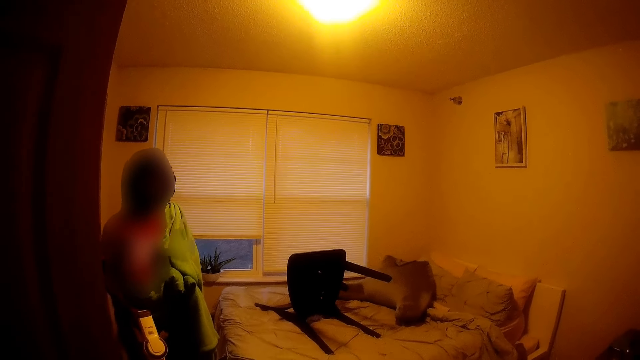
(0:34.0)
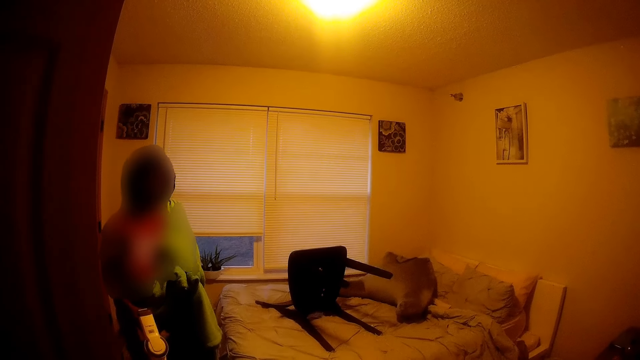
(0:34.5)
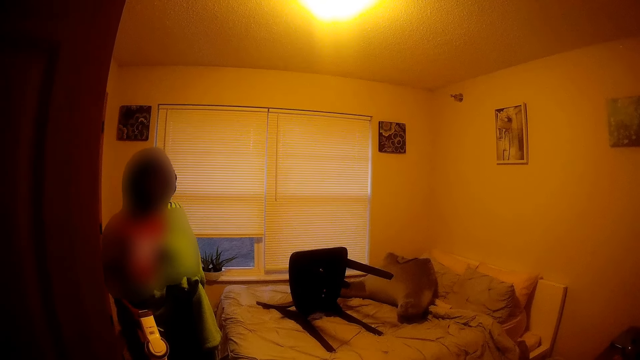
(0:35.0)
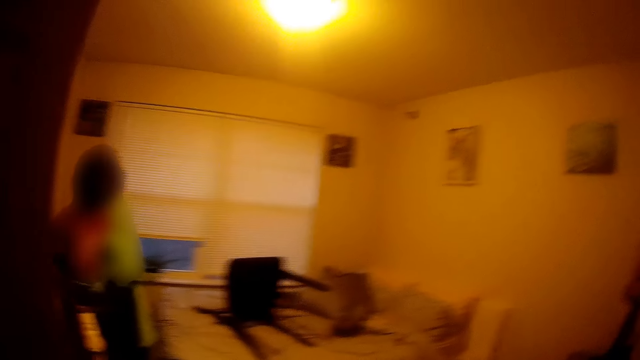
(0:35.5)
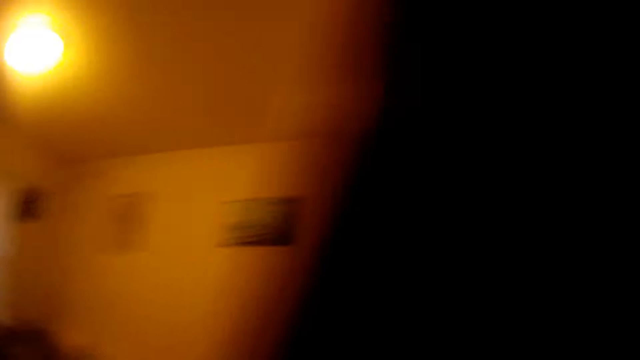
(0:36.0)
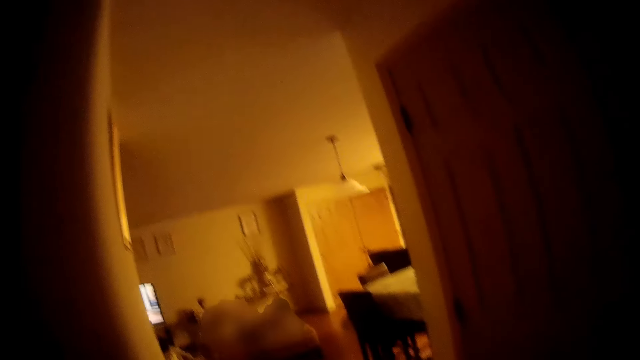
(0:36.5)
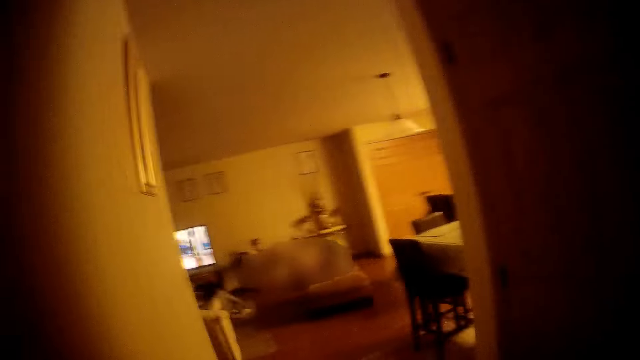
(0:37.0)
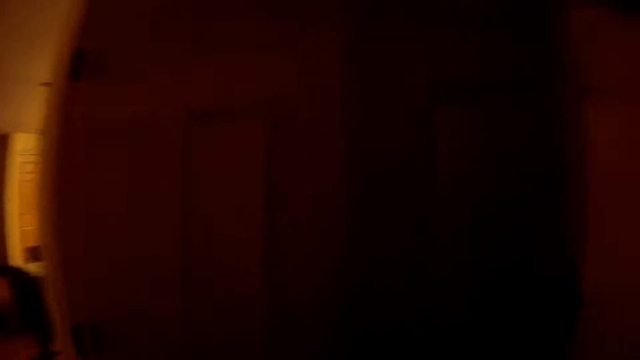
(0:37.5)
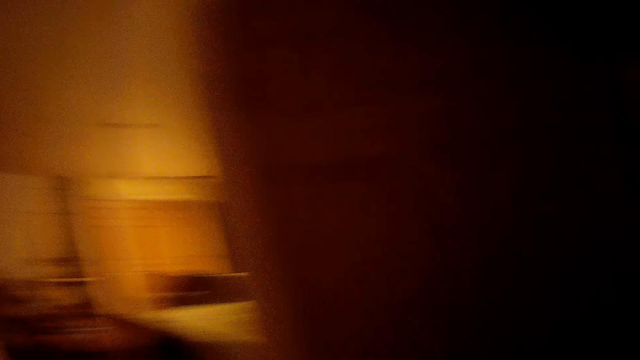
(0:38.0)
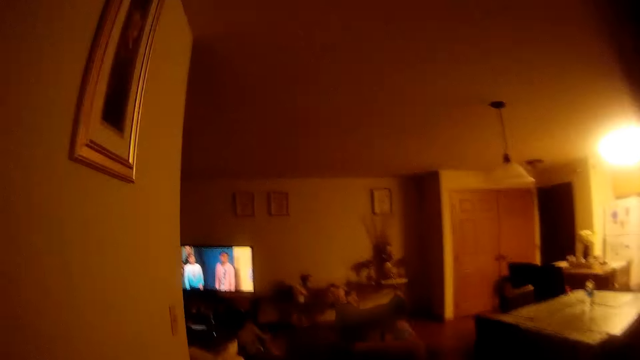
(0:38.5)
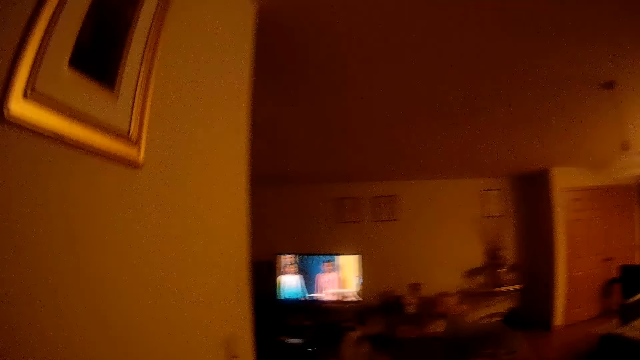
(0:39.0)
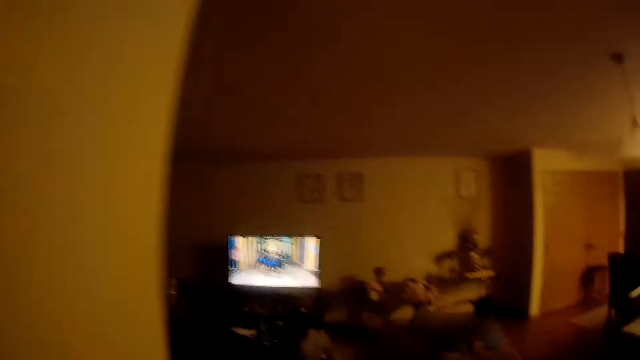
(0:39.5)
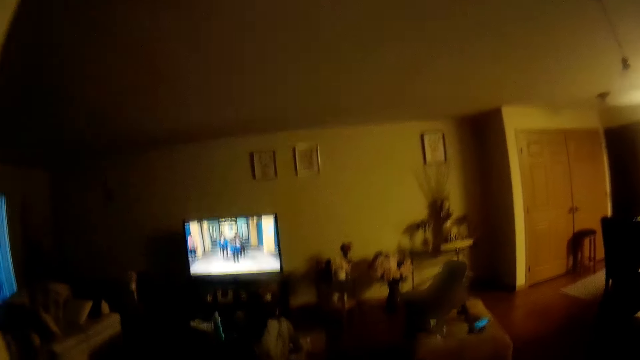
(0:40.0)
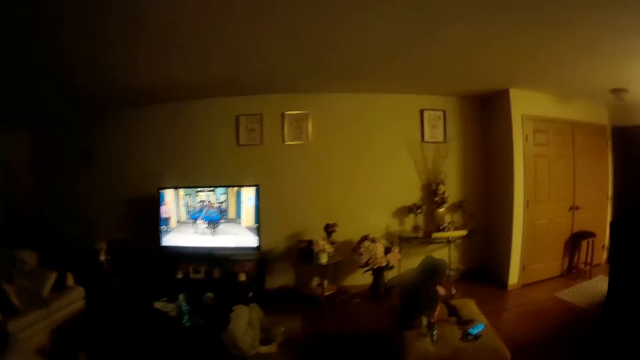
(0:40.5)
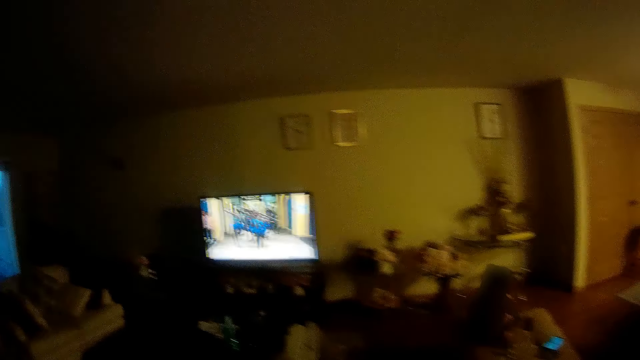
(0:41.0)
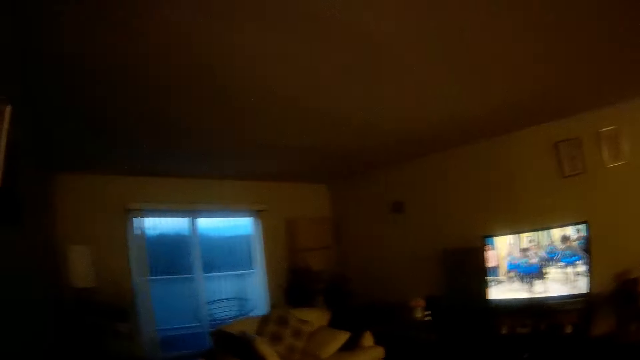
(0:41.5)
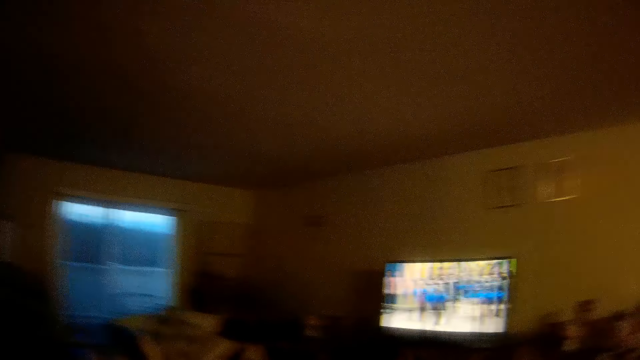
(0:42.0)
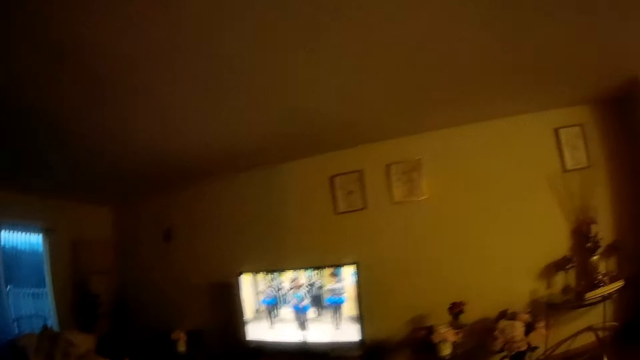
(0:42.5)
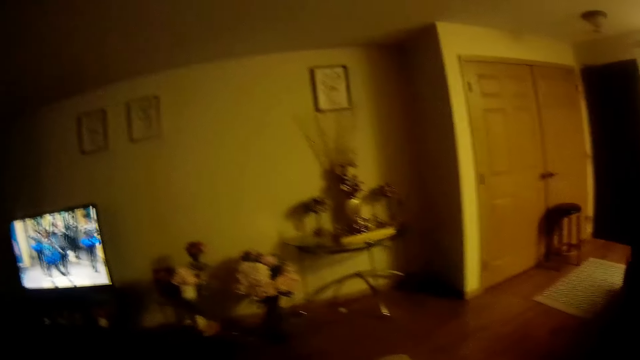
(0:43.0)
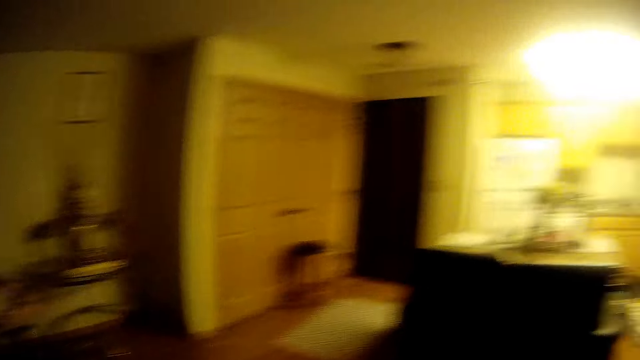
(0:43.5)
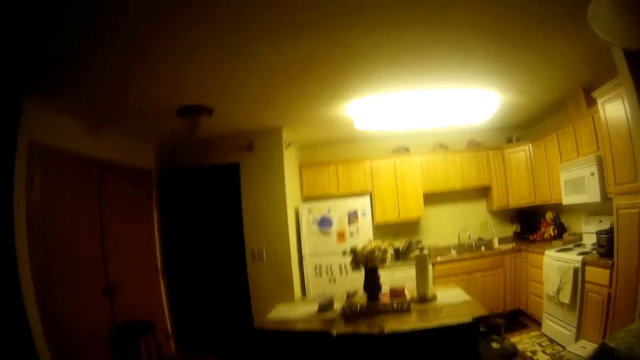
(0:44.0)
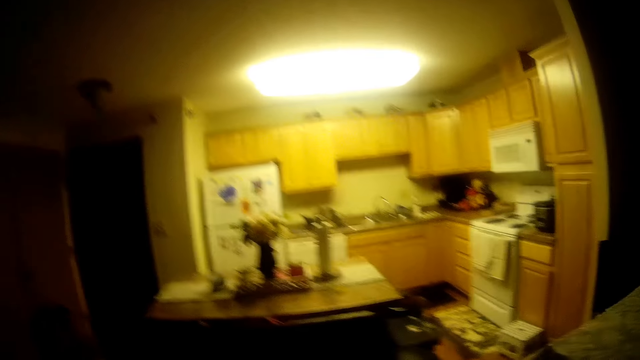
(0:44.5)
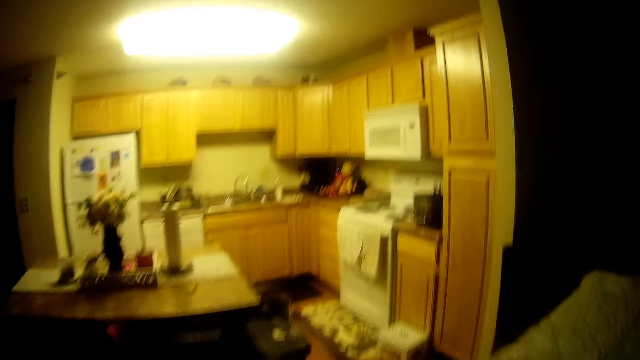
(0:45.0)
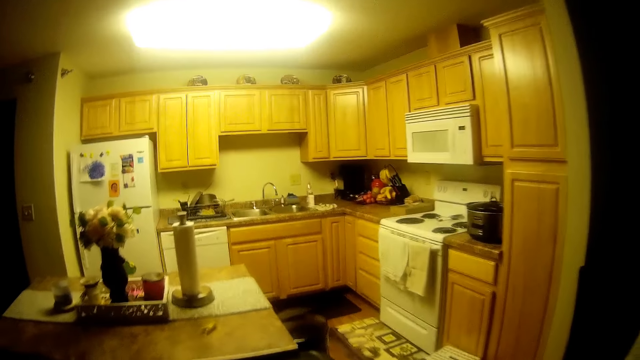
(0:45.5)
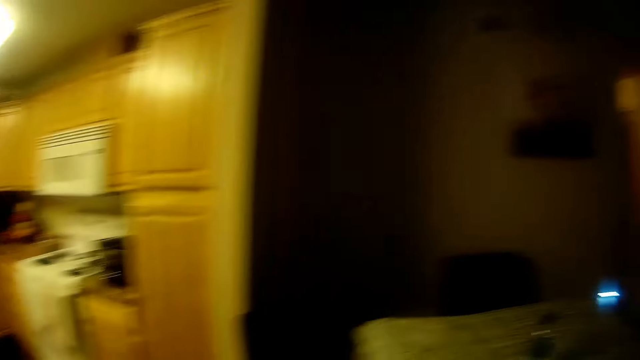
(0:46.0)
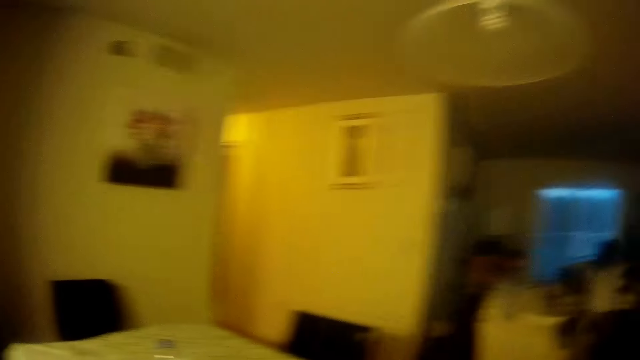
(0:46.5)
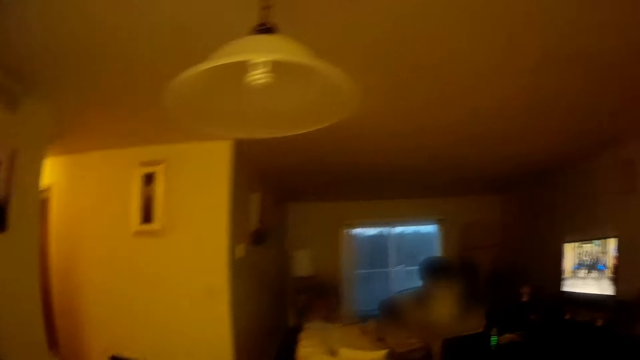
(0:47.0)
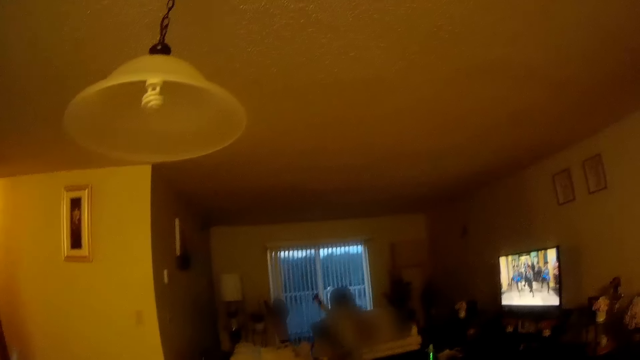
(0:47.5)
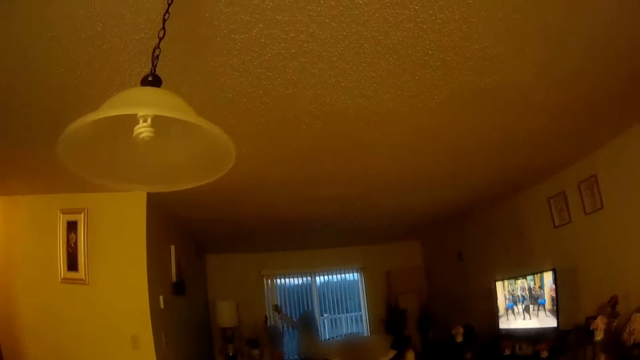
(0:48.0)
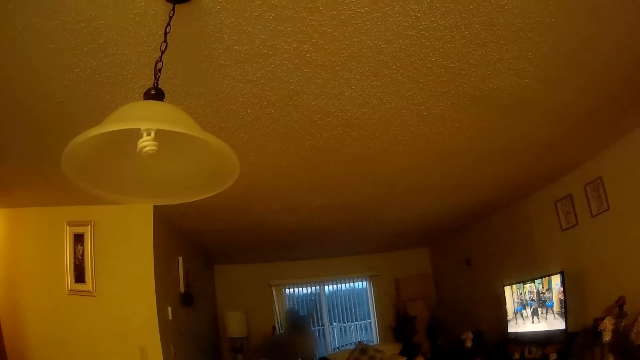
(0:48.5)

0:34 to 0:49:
The camera wearer walks to the living room. They leave the bedroom. They enter the living room. They interact with a girl and another girl. They walk towards the kitchen. They talk to the girl. They turn towards the living room.

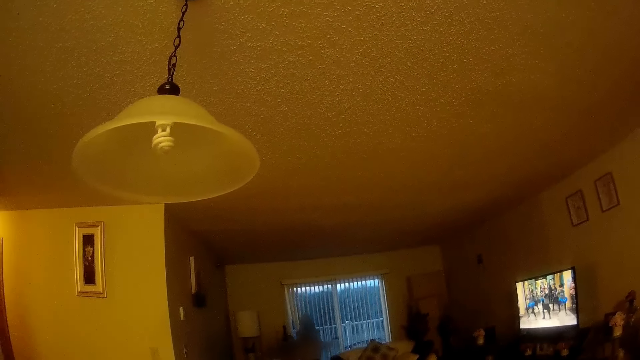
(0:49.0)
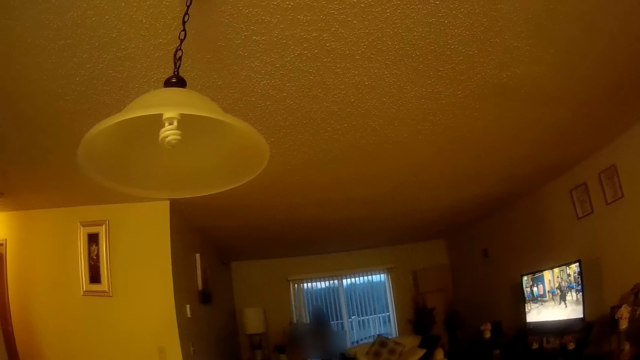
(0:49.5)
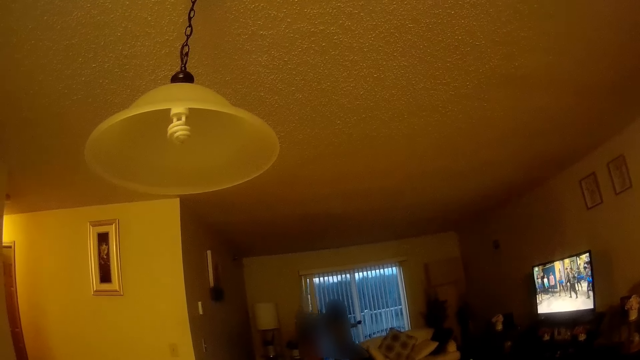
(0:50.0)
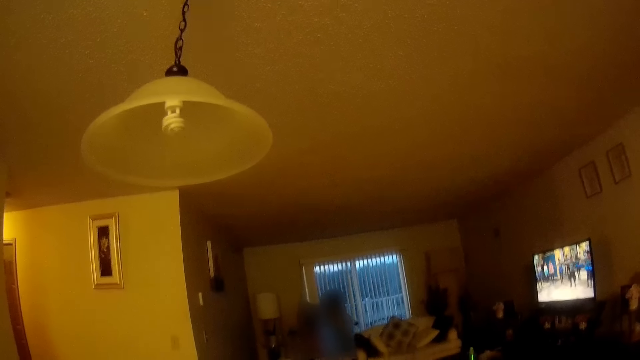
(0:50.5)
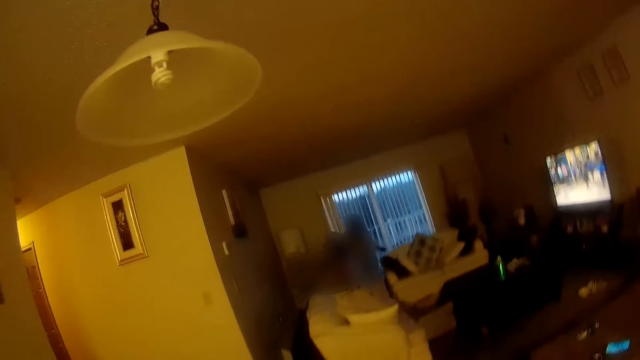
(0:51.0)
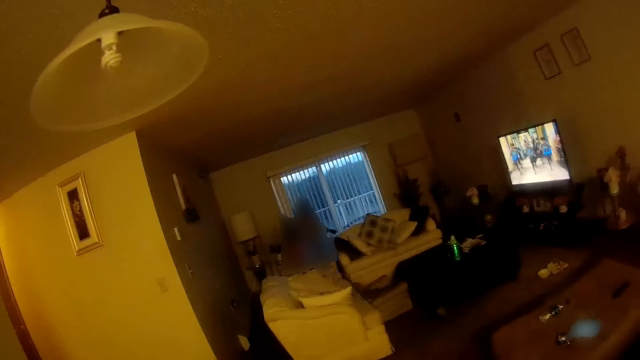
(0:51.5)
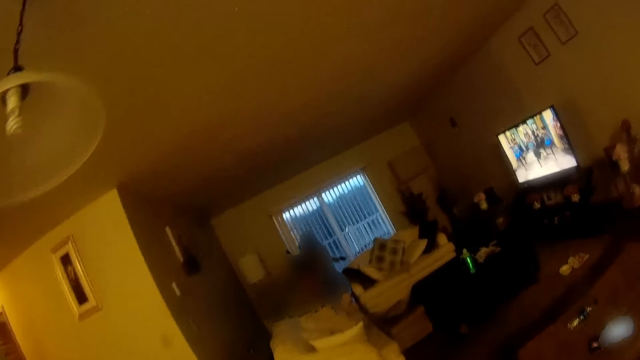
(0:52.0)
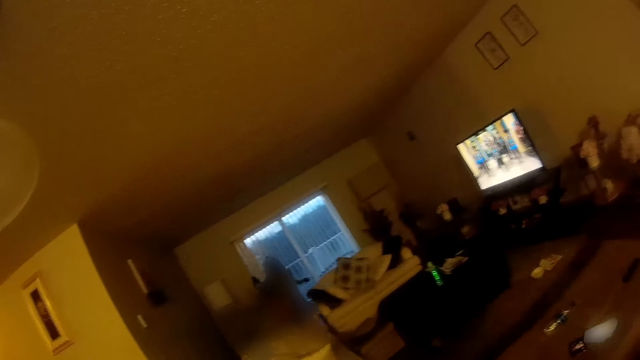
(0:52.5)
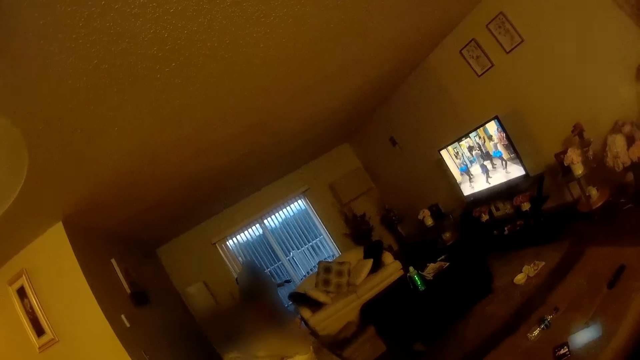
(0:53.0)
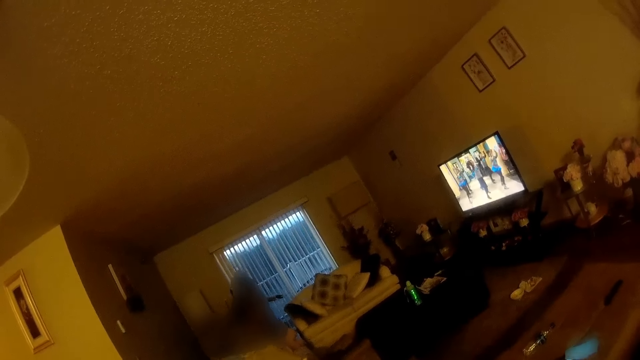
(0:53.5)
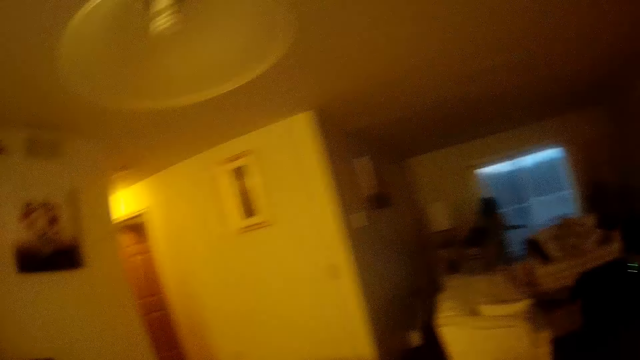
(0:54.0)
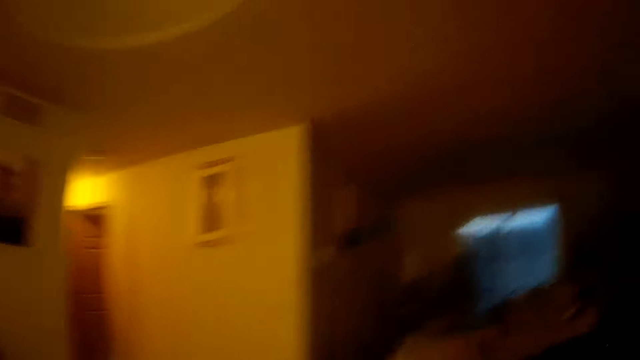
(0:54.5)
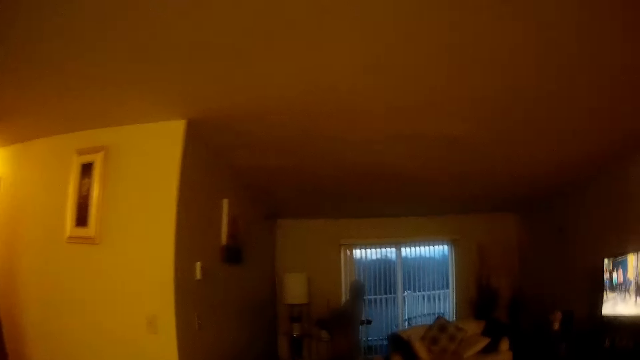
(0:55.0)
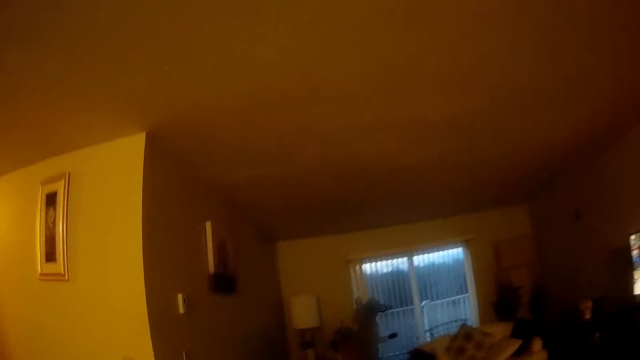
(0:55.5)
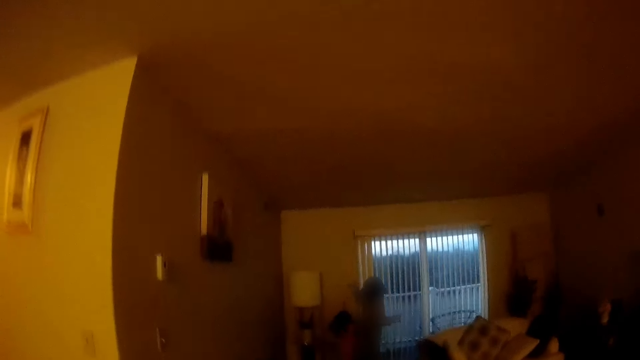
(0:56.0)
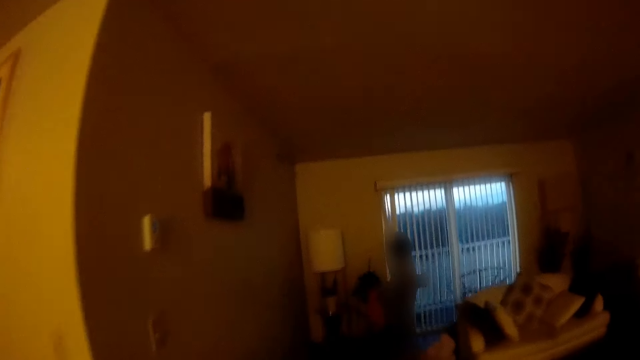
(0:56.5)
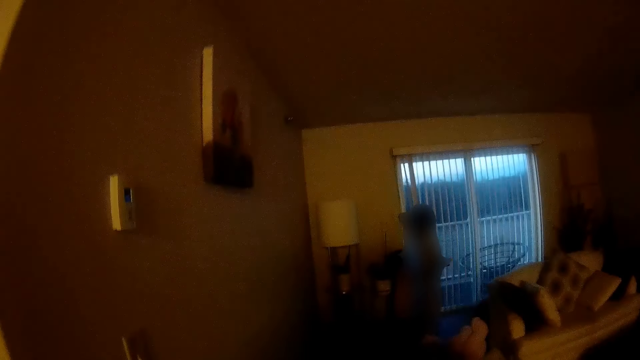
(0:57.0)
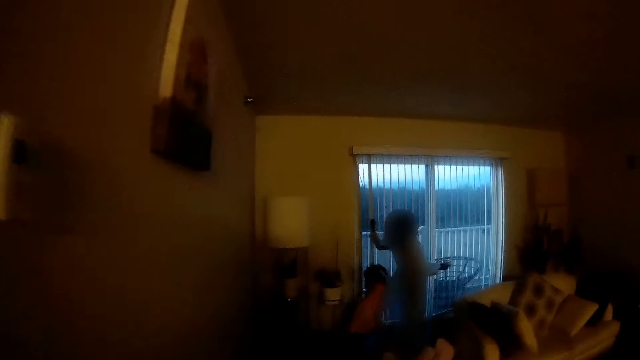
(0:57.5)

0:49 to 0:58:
The camera wearer walks towards the window.
